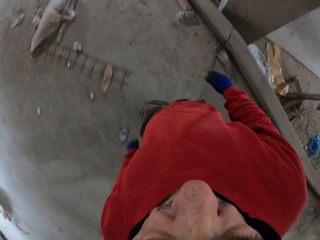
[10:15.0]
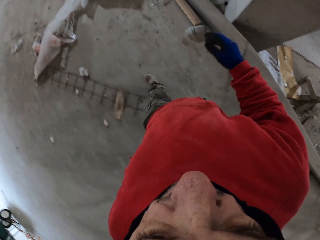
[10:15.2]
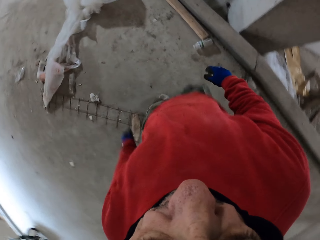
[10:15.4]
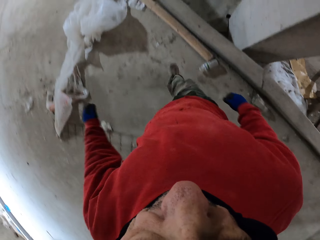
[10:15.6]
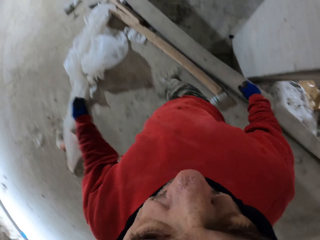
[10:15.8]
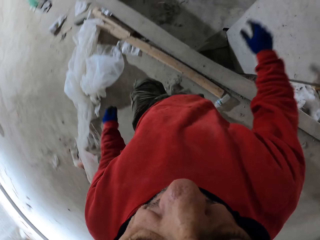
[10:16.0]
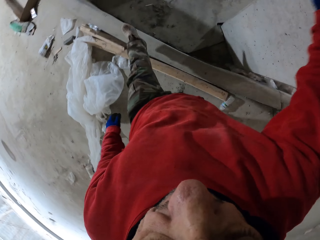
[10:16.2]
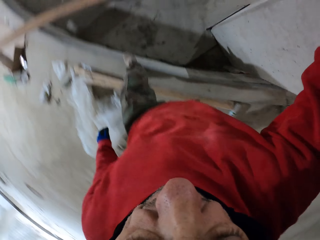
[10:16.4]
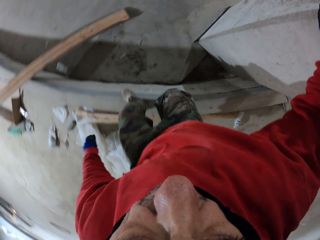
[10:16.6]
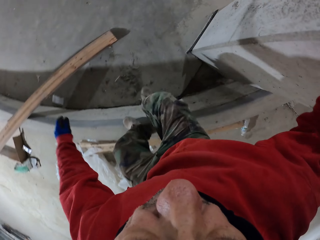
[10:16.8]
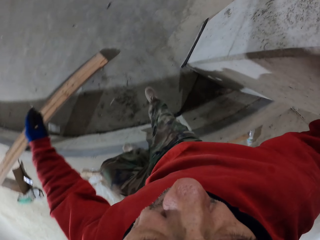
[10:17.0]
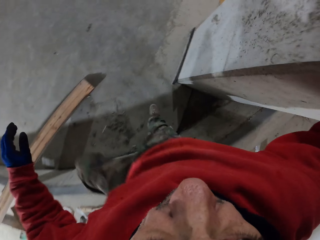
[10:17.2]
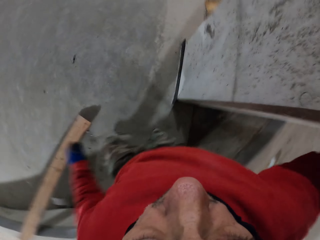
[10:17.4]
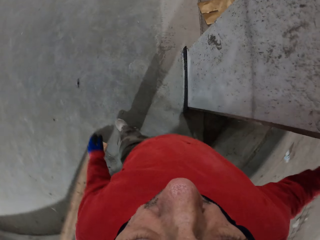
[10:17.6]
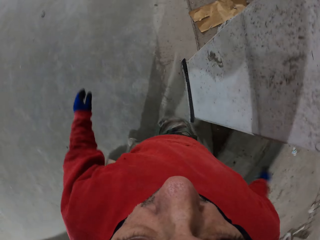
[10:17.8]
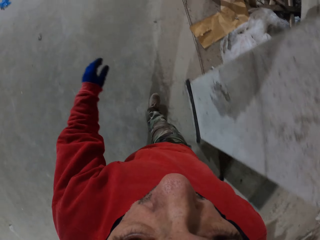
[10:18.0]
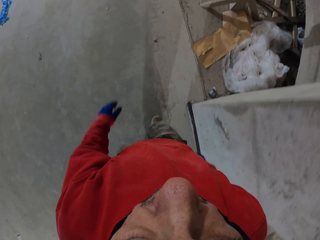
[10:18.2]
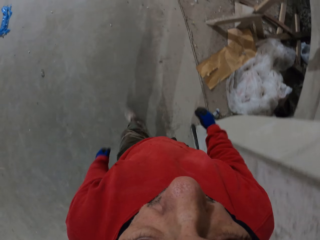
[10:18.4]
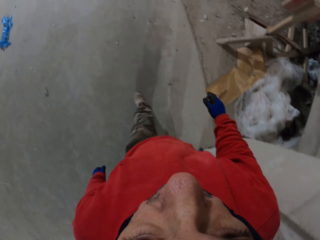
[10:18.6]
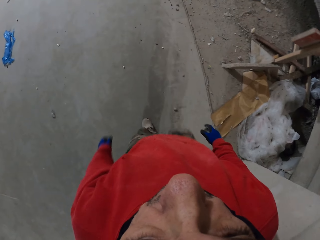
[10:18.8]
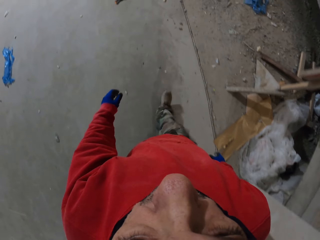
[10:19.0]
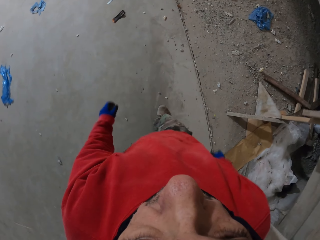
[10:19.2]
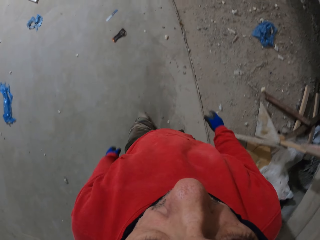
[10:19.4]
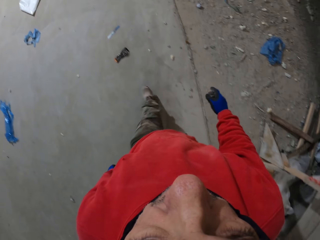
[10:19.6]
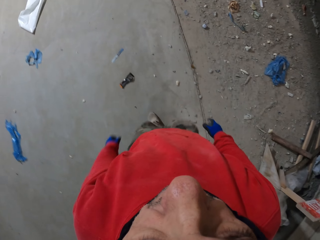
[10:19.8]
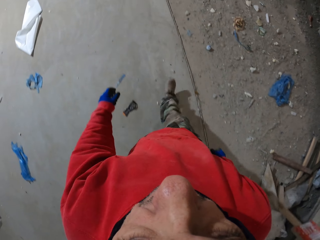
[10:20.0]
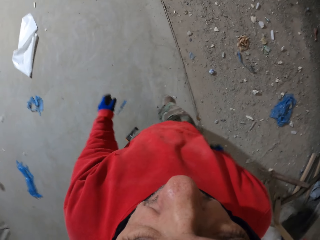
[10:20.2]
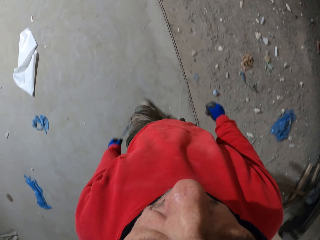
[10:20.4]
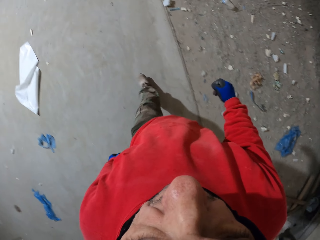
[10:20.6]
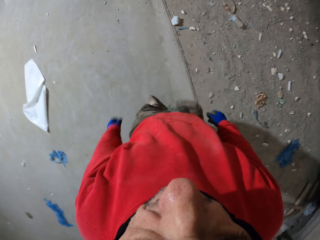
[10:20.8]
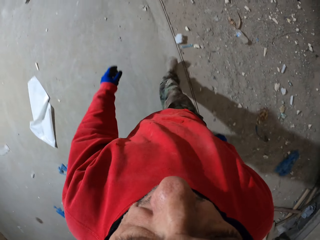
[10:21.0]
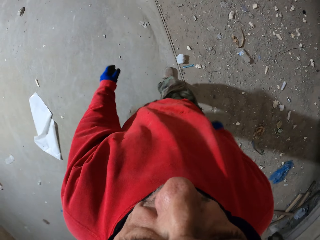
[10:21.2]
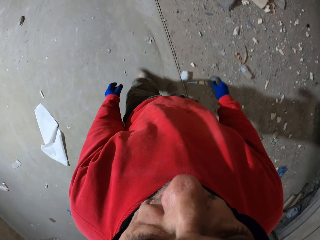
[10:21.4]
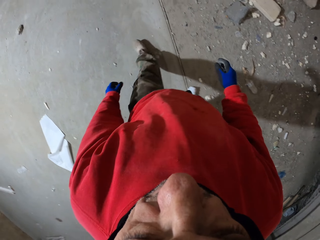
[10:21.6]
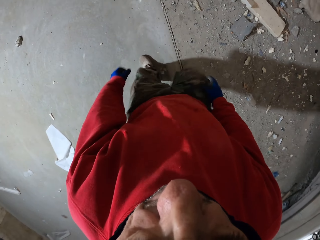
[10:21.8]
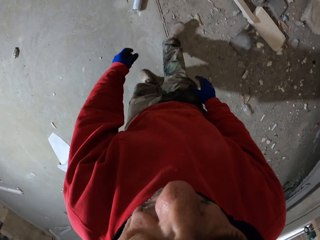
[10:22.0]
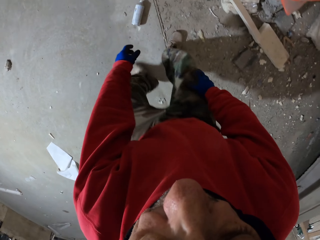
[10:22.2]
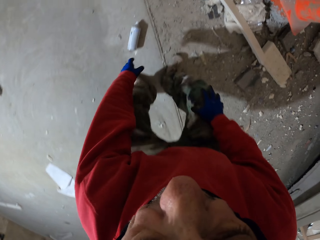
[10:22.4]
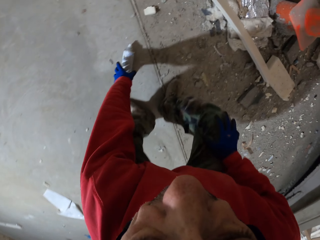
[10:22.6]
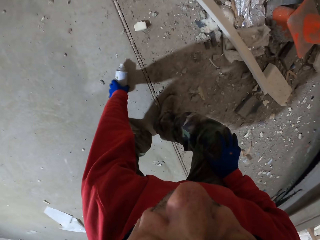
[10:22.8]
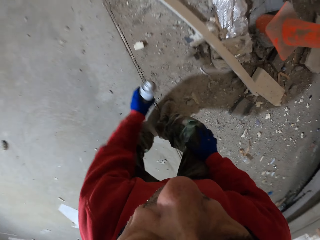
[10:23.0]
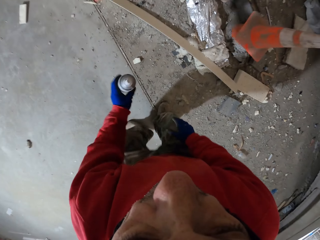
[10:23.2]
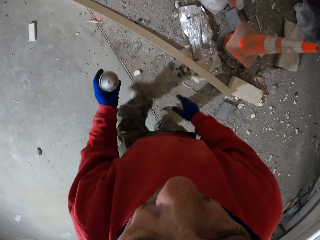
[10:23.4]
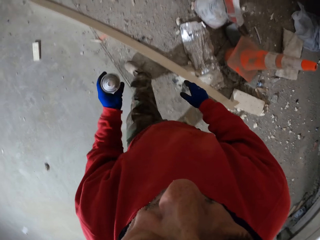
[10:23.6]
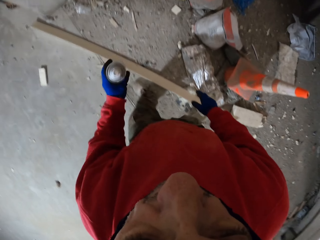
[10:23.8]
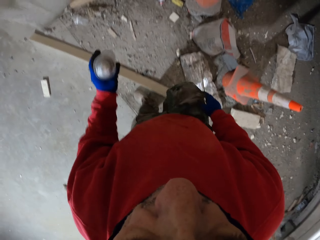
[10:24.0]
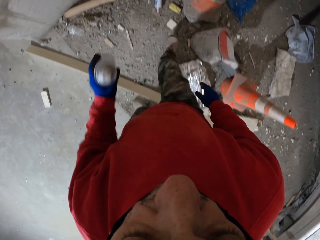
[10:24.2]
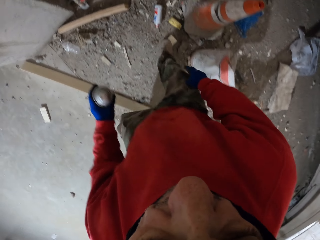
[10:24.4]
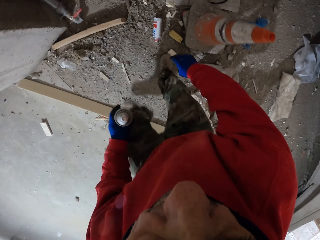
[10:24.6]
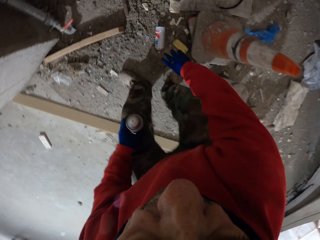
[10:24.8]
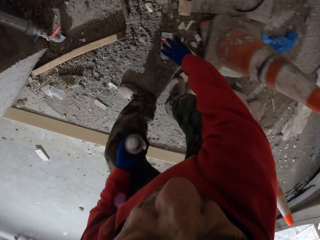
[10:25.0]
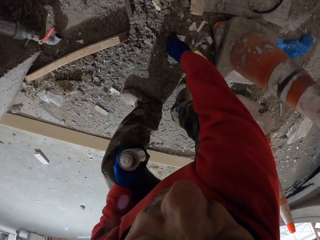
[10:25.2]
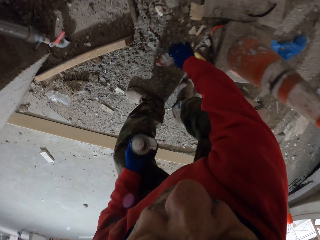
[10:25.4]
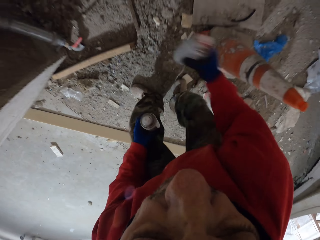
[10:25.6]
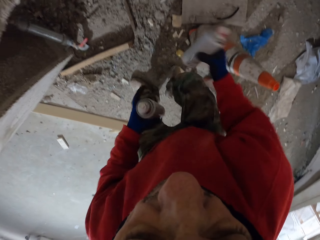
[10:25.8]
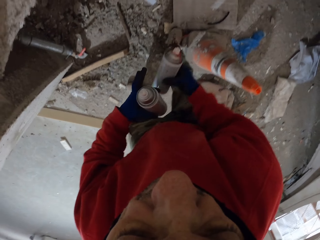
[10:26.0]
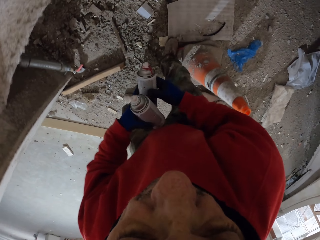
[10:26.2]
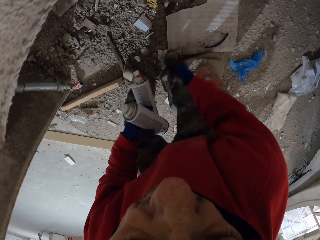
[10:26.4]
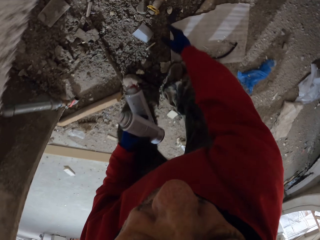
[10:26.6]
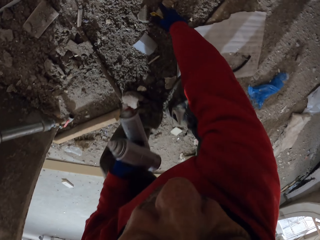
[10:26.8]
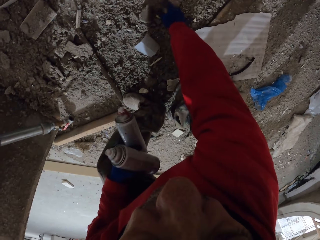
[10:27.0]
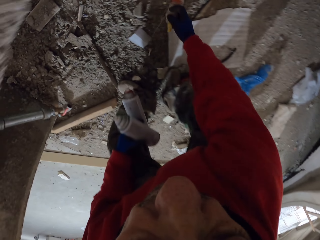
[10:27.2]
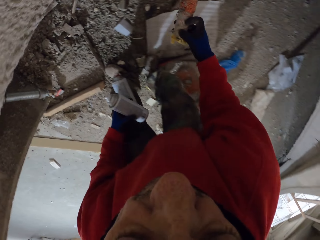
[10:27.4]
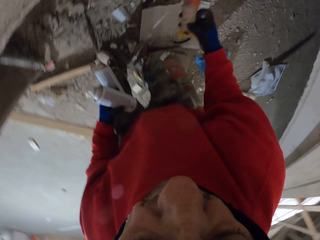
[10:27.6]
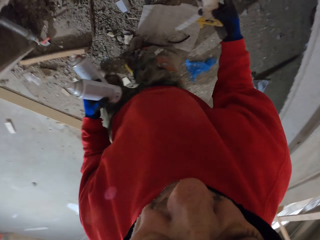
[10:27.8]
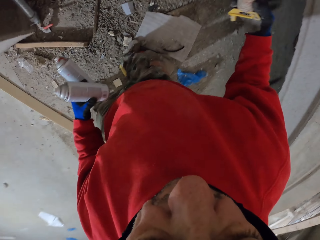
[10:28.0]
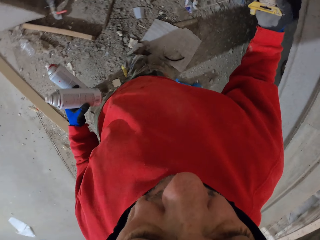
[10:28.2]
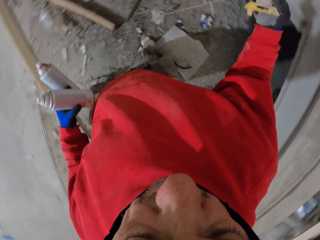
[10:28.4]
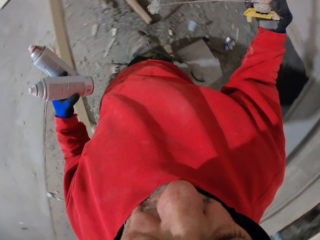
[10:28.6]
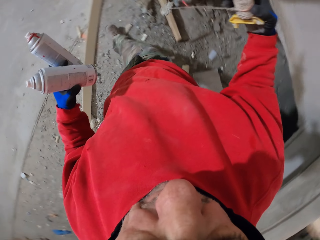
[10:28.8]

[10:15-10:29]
The camera wearer touches the pillar and walks around the workshop. They pick up a spray can, walk, and shake the spray can. They pick up the spray can and shake the spray can. They pick up a marking thread and walk.

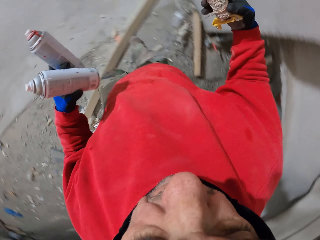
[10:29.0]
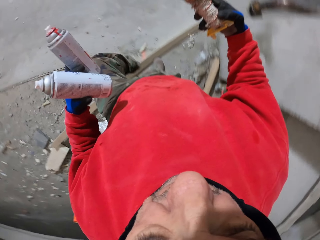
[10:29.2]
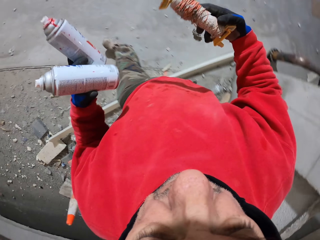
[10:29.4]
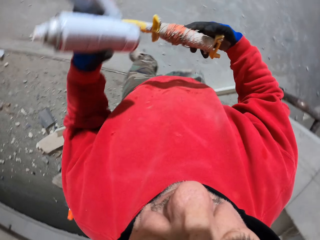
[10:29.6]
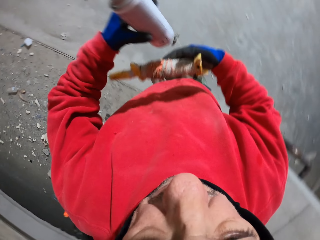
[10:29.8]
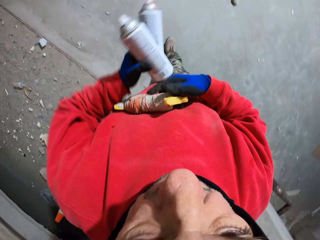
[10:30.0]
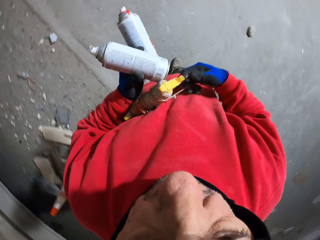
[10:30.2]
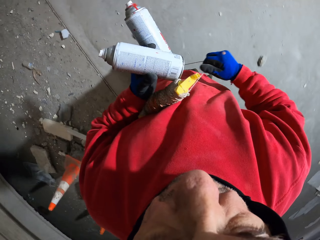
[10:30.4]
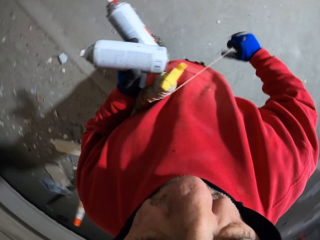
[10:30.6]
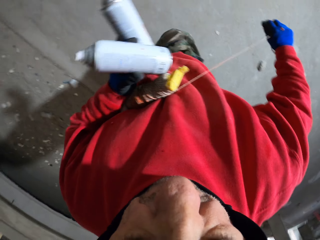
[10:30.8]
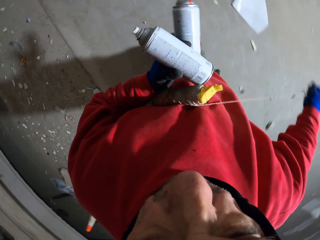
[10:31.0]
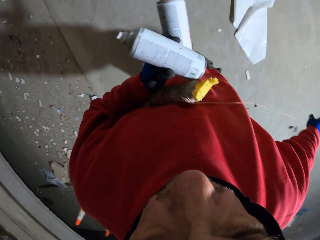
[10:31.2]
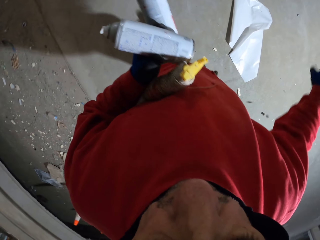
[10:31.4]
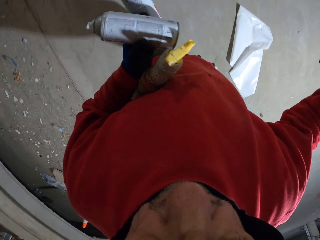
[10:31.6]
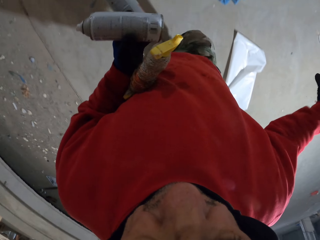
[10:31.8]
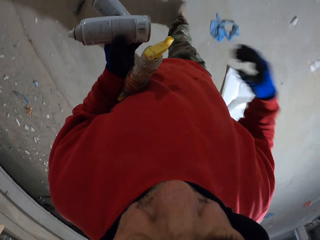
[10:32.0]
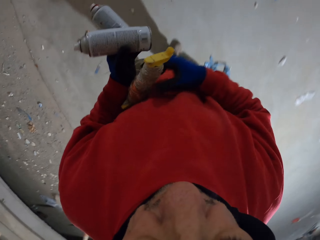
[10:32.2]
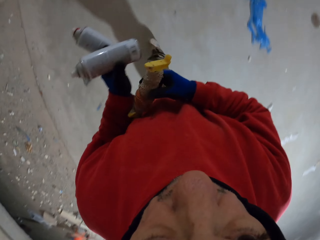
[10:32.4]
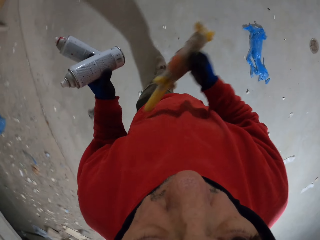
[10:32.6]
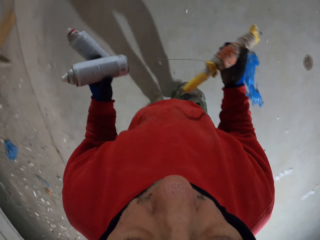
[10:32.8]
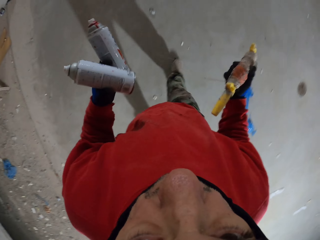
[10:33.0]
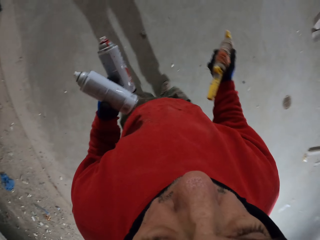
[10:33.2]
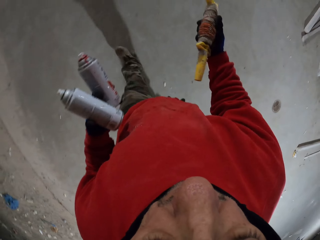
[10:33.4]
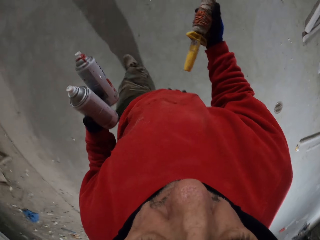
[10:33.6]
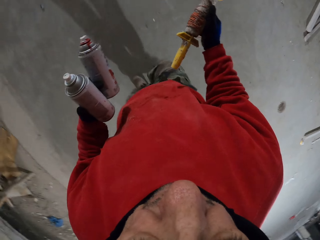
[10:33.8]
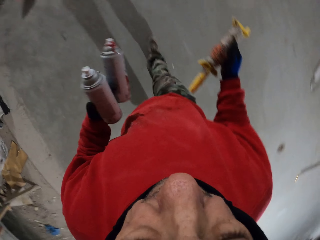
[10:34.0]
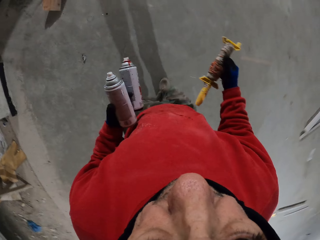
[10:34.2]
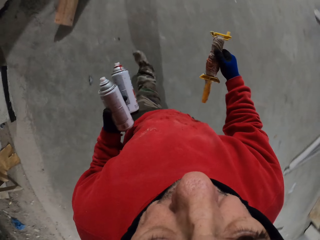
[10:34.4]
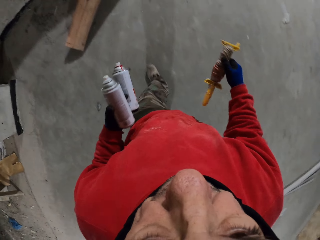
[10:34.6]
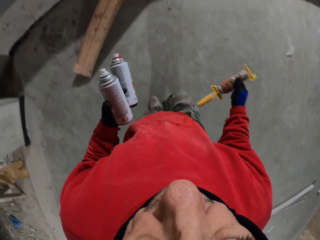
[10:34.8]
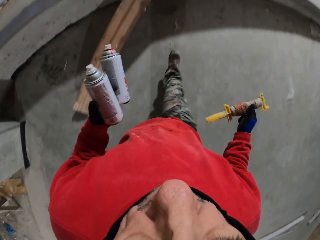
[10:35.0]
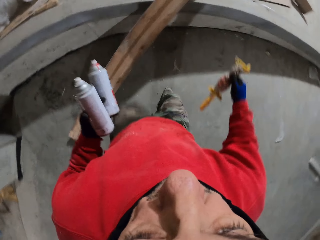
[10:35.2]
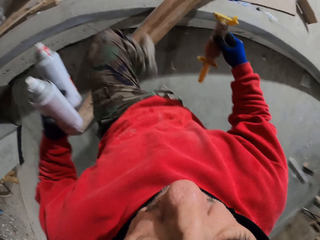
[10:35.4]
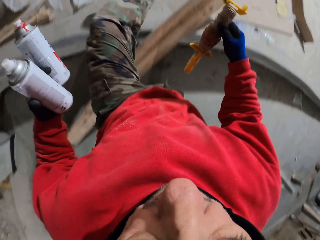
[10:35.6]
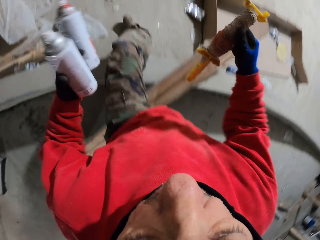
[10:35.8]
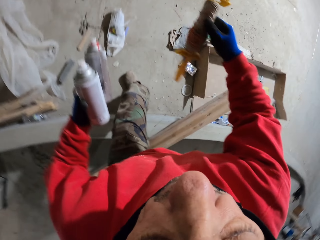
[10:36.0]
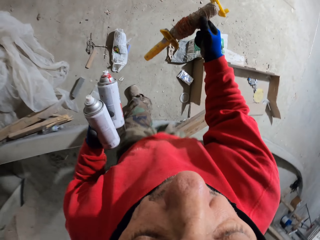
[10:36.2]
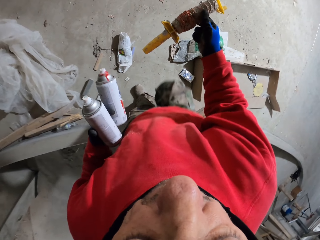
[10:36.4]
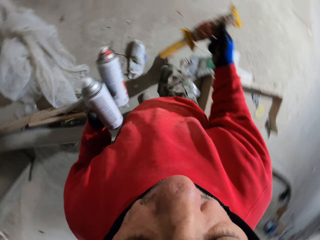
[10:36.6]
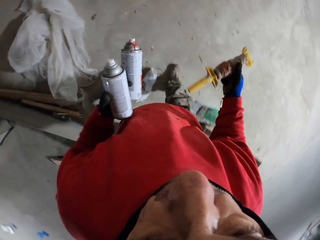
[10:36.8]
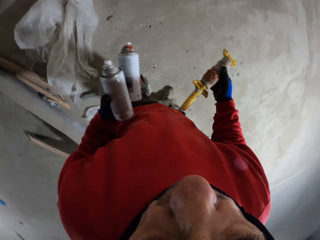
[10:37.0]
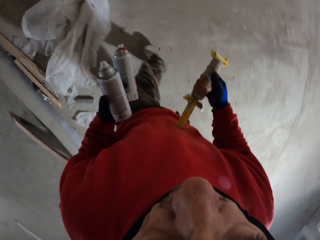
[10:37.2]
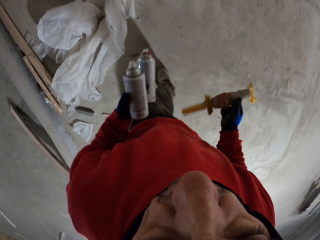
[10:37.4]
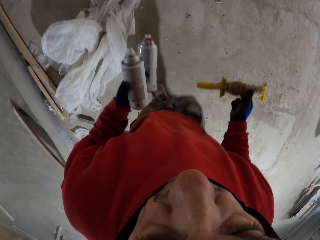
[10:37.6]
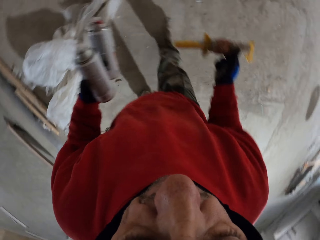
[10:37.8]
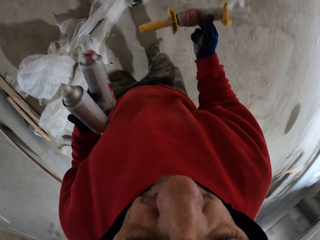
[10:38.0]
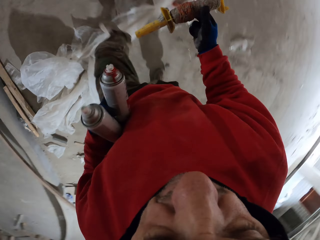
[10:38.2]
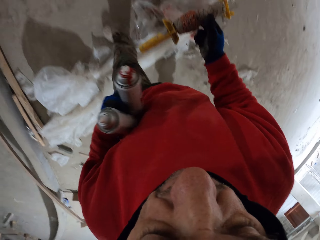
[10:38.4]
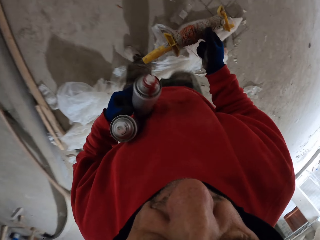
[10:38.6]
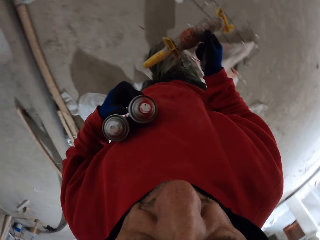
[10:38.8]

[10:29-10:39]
The camera wearer walks and puts the marking thread bobbin under his arm. He walks and holds the marking thread bobbin.
